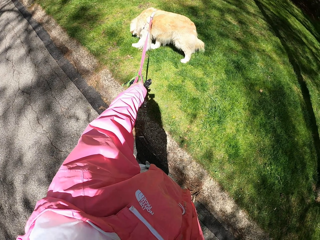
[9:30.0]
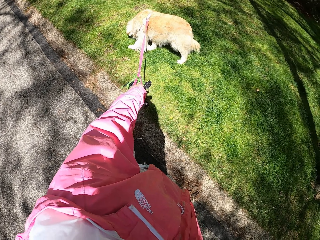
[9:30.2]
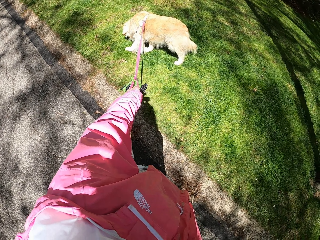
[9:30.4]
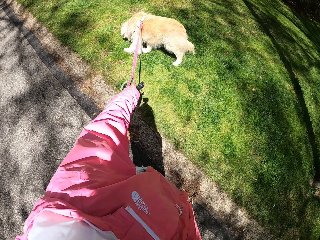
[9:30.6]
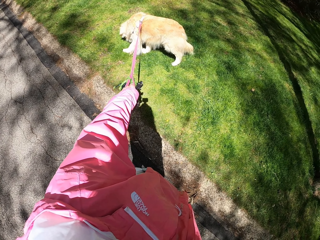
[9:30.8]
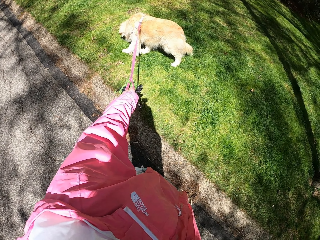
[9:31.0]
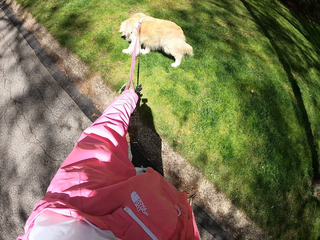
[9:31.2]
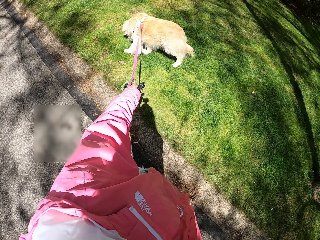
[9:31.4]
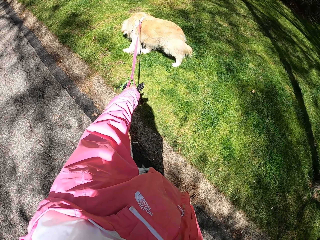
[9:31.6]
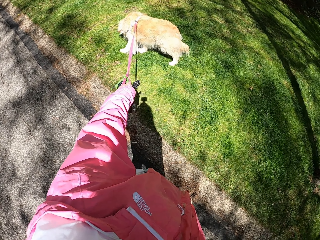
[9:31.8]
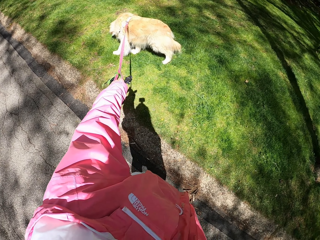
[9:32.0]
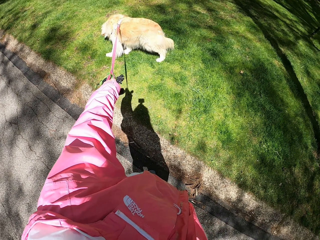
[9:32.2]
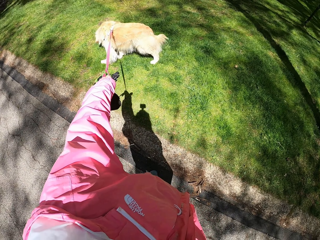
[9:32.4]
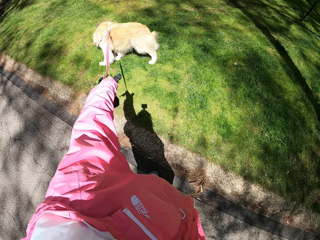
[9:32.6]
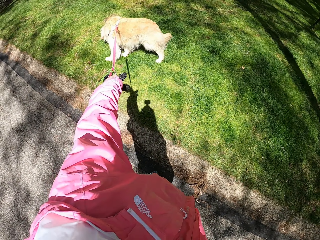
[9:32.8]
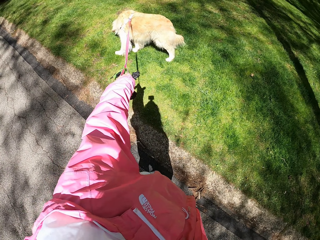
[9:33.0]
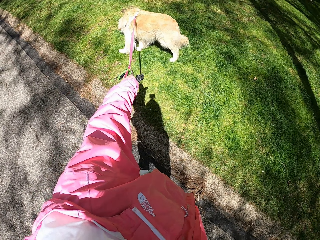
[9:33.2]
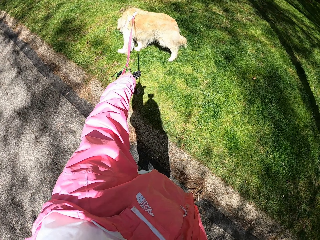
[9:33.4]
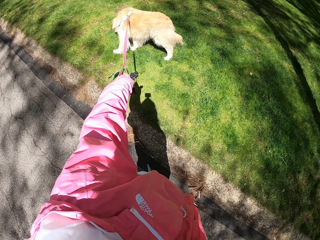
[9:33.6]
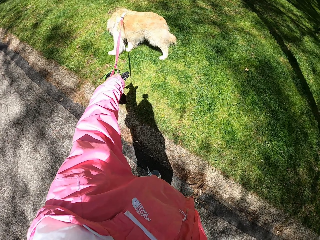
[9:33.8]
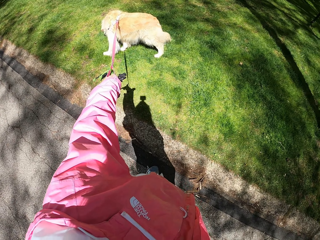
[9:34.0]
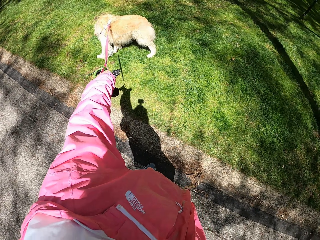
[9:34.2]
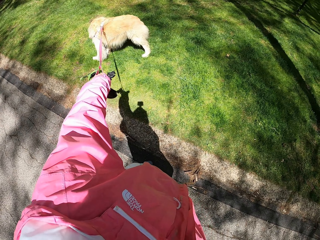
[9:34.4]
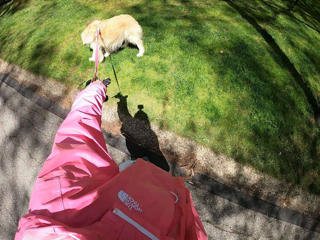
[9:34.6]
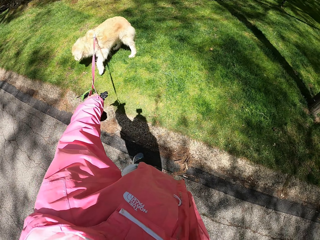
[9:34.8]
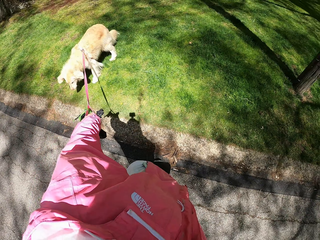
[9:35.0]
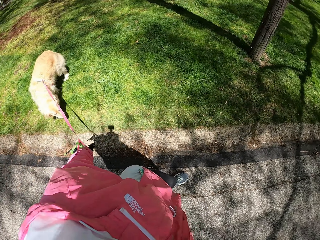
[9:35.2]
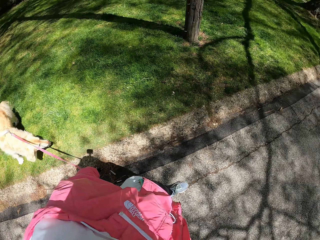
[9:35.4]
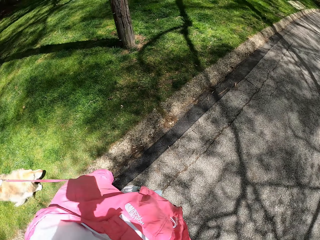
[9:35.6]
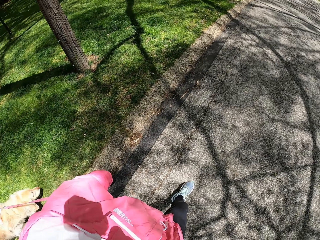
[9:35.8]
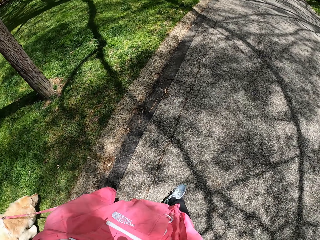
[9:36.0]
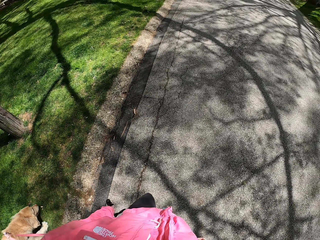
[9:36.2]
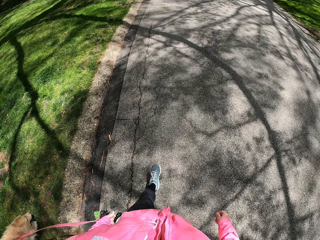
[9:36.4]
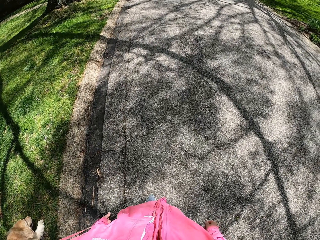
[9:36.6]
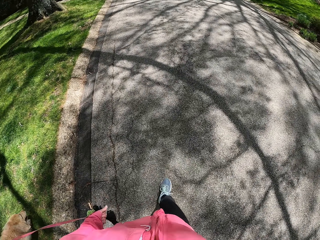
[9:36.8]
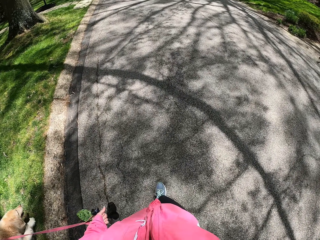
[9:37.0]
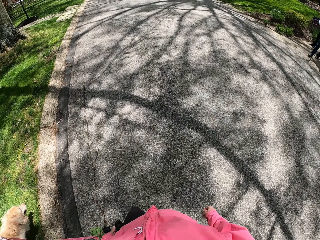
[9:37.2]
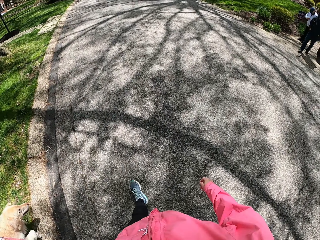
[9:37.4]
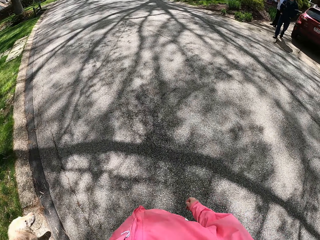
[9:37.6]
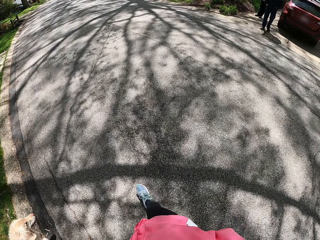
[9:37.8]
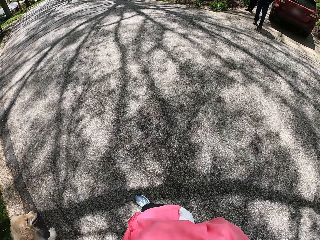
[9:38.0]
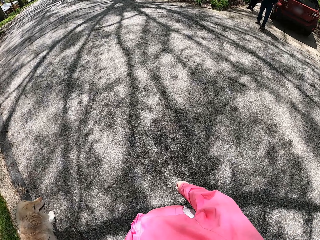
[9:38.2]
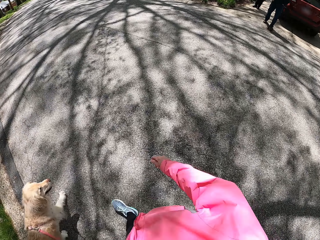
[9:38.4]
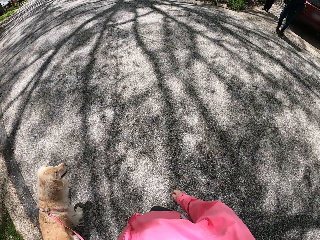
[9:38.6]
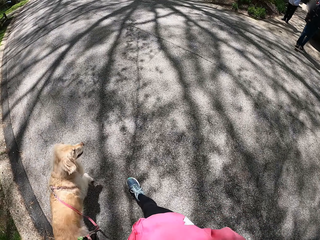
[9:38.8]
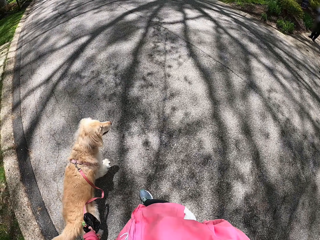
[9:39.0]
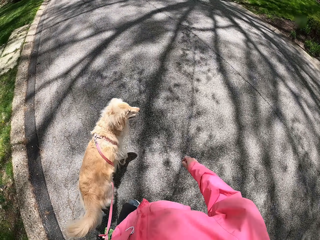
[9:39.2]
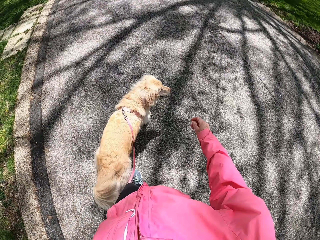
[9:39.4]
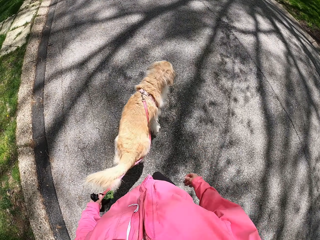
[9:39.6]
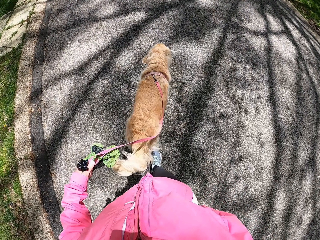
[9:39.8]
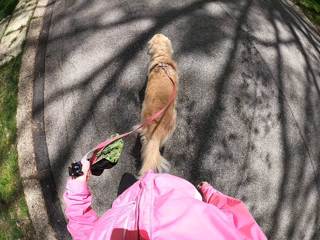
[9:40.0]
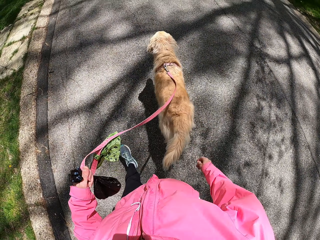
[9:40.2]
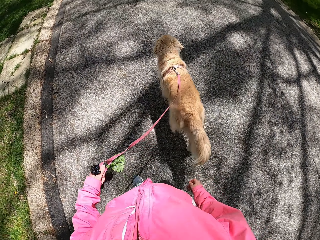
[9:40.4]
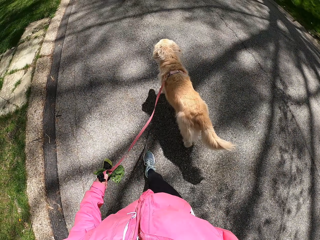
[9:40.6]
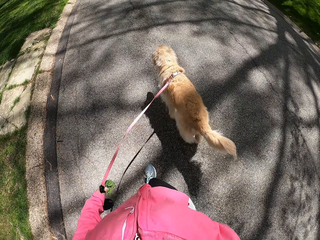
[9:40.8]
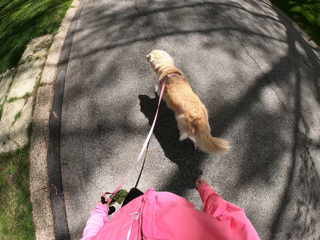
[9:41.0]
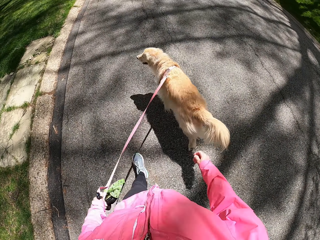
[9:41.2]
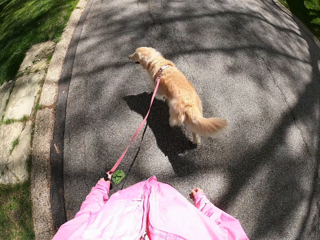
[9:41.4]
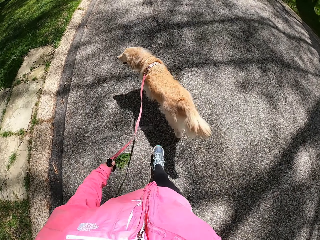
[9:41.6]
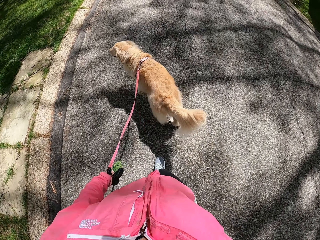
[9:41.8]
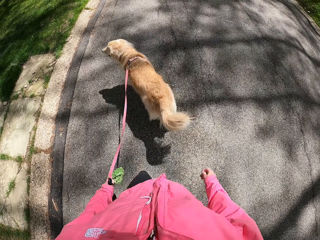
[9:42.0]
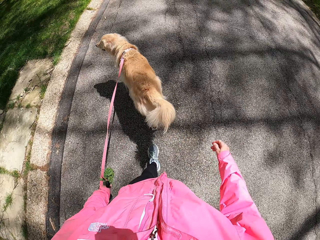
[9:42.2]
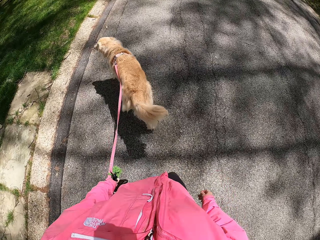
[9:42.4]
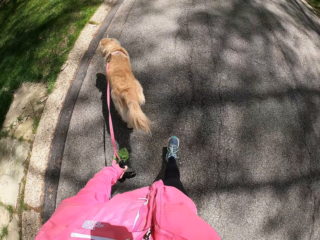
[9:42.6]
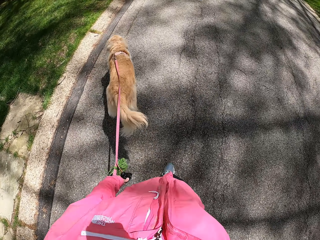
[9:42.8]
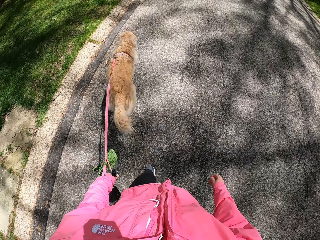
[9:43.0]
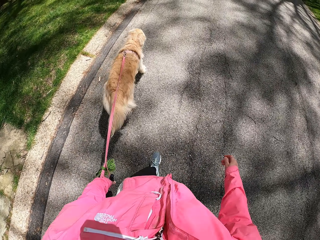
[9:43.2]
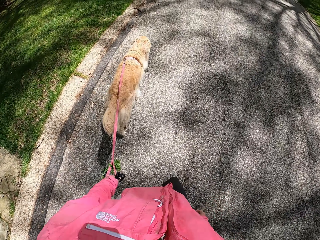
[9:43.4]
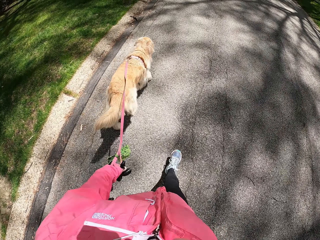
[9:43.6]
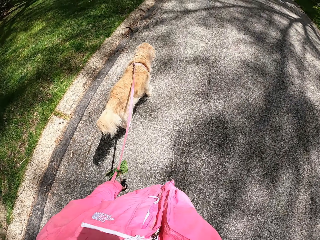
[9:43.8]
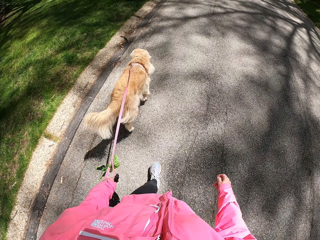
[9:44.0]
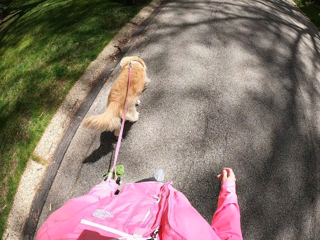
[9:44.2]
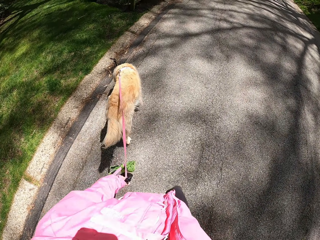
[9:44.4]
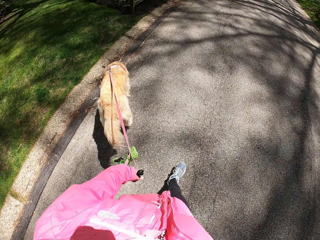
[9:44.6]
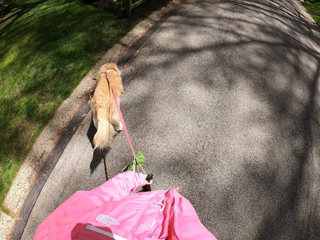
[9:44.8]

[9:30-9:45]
The camera wearer looks at the dog. They pull the dog. They walk on the road. They hold a polythene paper on the left hand.

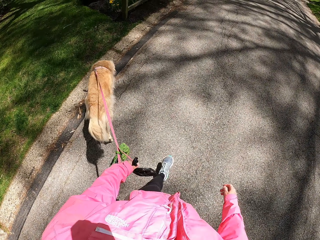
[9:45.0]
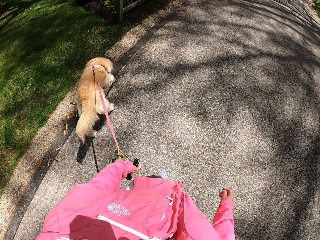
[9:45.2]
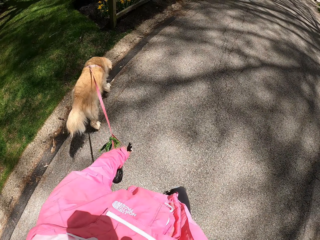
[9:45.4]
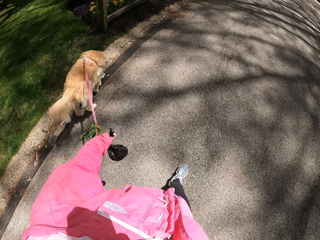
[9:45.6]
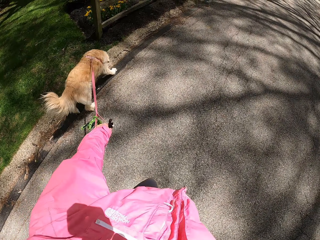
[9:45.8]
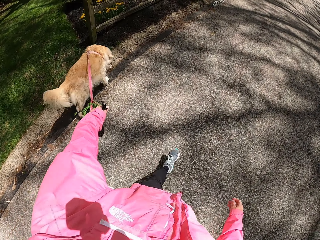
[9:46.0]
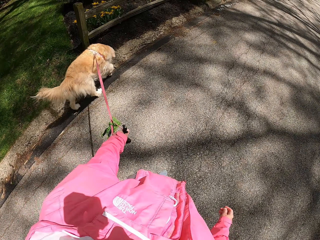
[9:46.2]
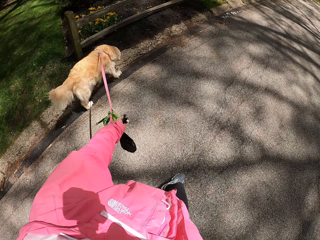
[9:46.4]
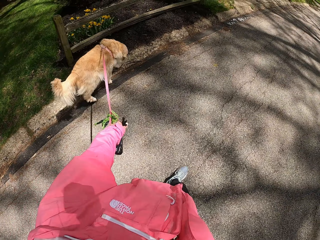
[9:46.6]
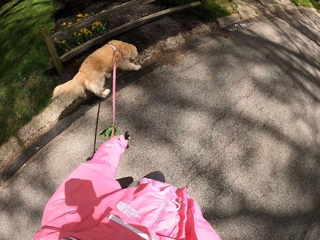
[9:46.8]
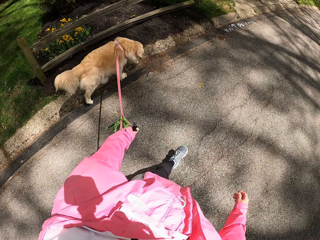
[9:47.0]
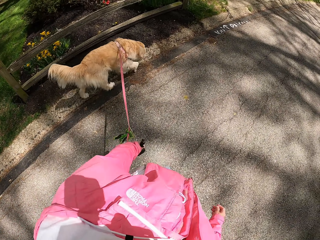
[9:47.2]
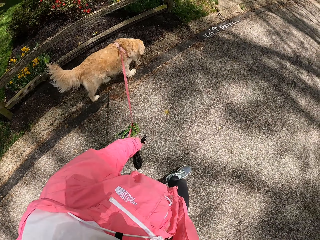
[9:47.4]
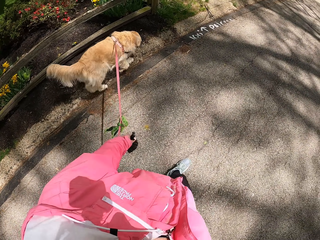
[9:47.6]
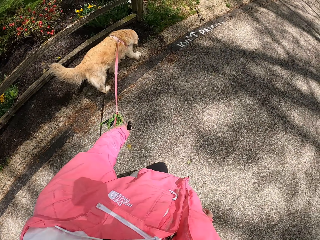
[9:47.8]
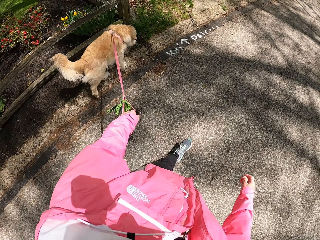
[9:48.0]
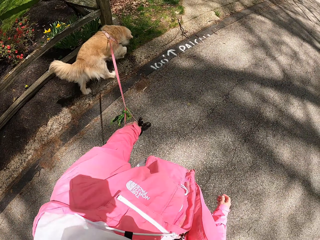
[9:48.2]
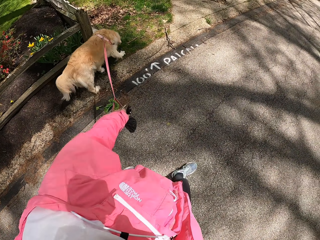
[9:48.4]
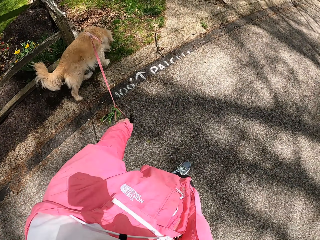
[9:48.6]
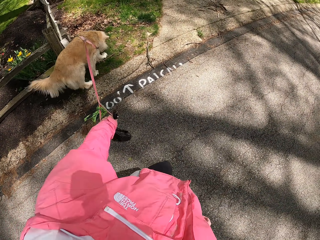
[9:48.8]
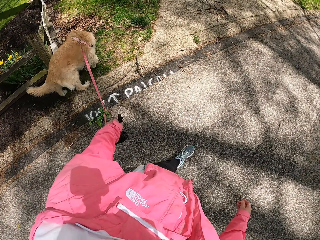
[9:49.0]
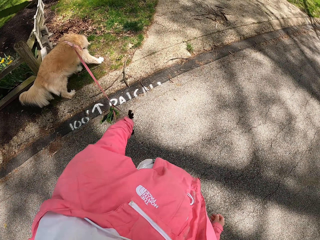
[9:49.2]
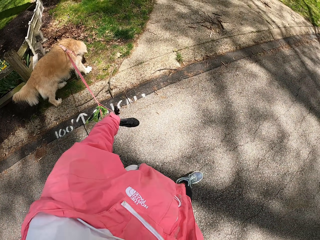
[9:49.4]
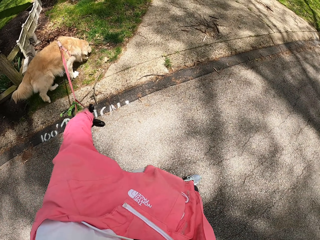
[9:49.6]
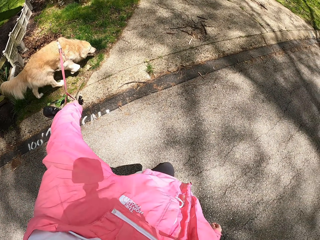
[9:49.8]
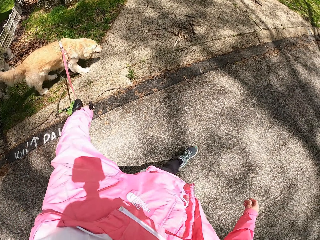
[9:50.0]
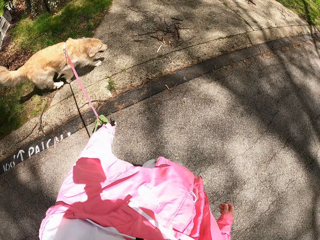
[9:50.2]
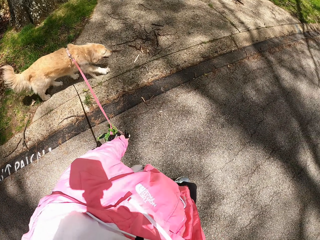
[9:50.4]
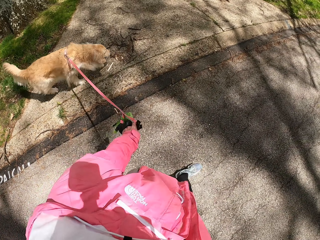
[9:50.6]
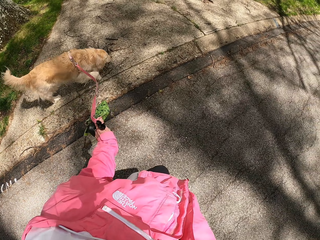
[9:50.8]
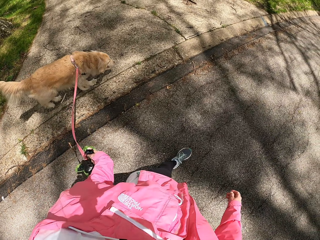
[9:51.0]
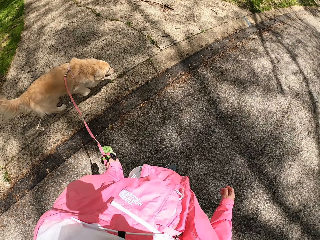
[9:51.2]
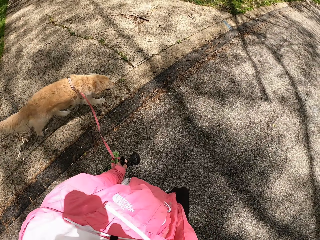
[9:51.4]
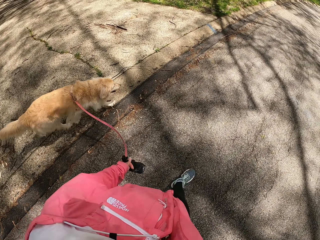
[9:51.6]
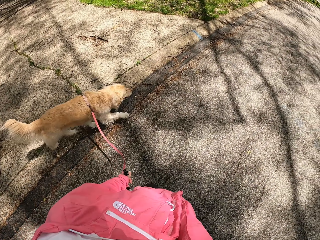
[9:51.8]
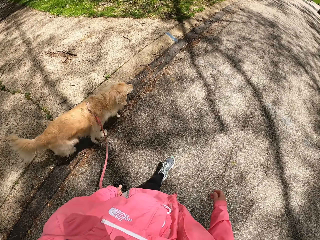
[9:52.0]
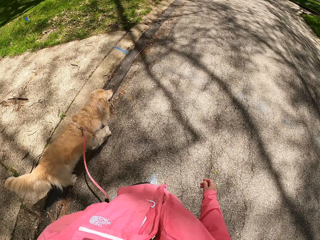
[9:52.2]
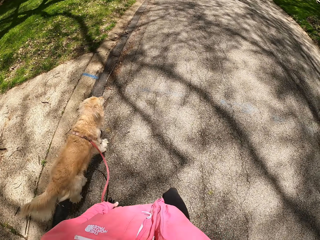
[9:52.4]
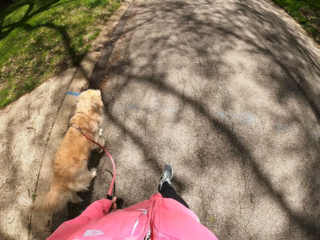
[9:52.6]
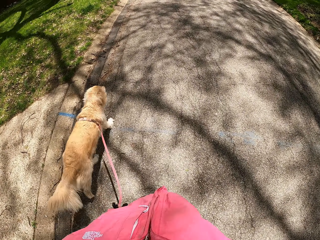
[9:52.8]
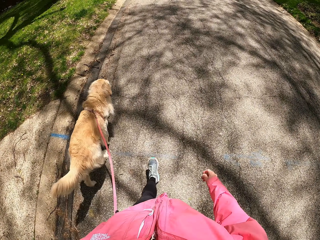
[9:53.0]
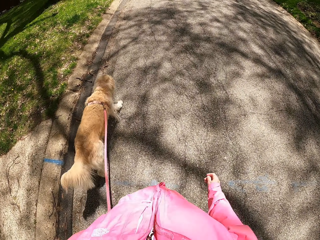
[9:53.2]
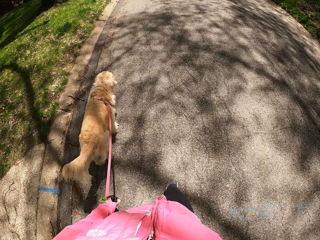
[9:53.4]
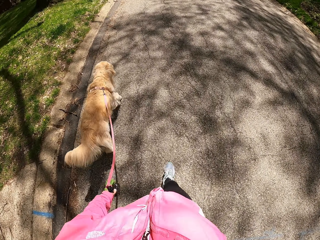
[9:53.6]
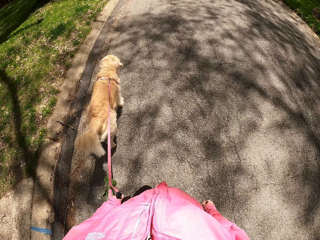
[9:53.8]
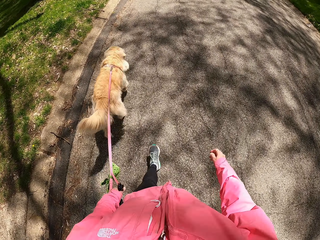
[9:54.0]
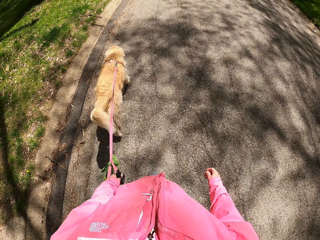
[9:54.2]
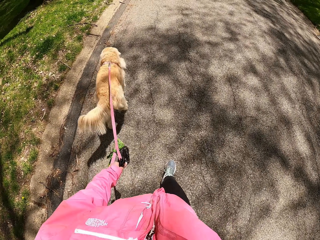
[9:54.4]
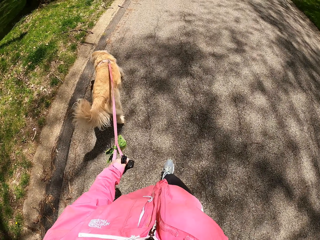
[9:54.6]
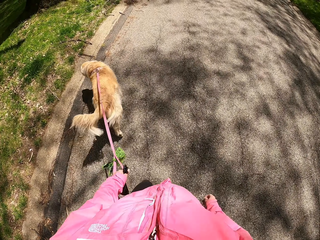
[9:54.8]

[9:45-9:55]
The camera wearer walks with the dog. They look at the dog.
